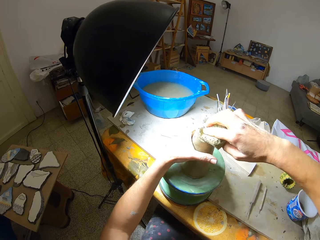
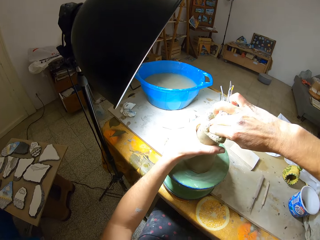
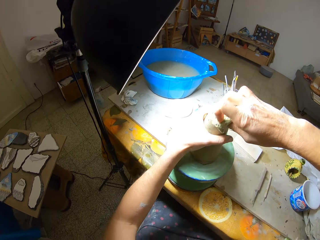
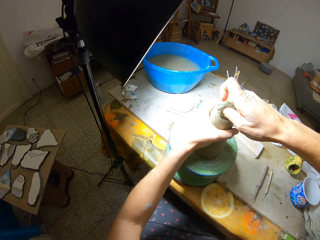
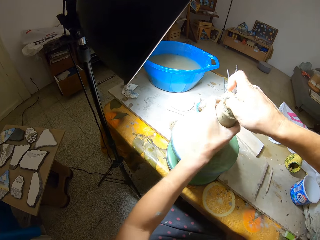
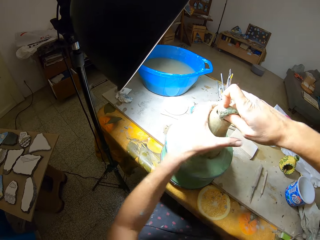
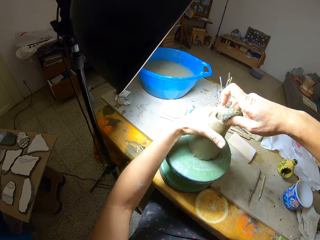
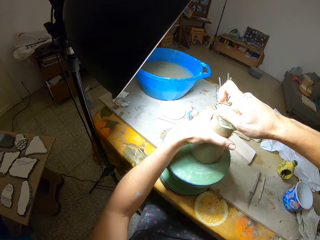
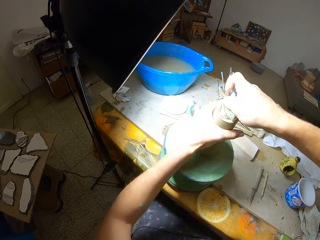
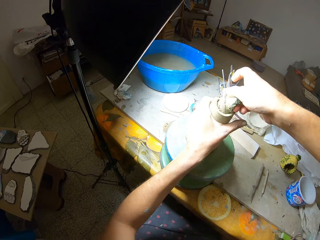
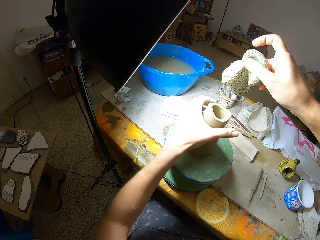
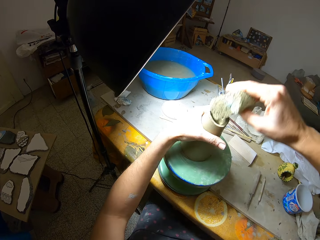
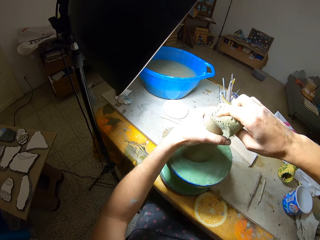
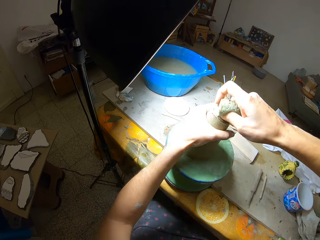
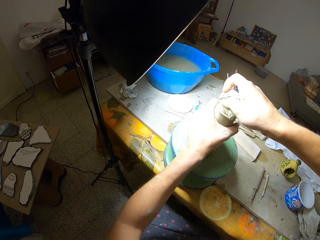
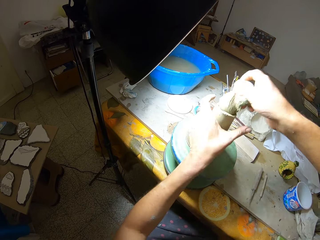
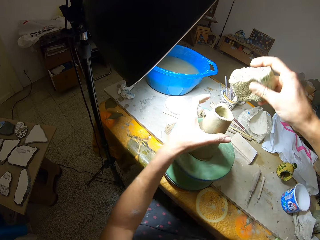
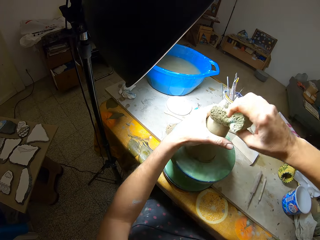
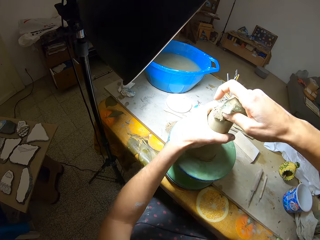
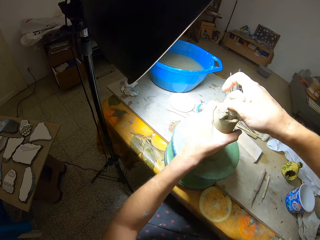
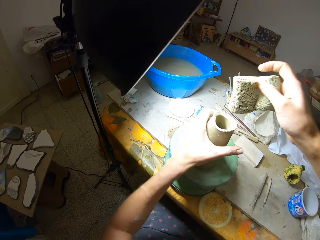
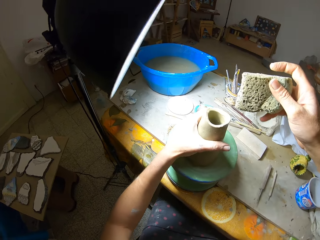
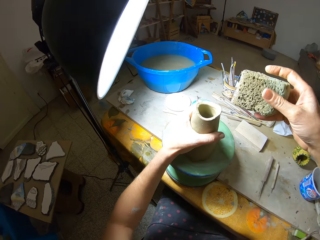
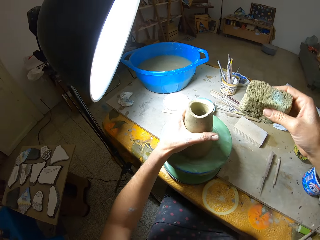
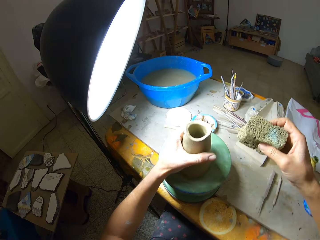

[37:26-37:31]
The camera wearer places the clay on the turntable wheel with his left hand. He cleans the clay with the foam in his right hand.

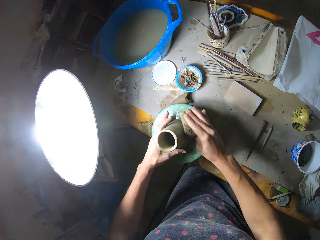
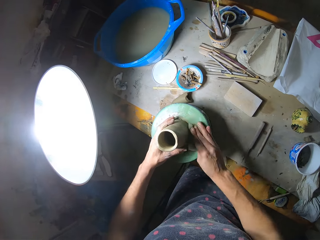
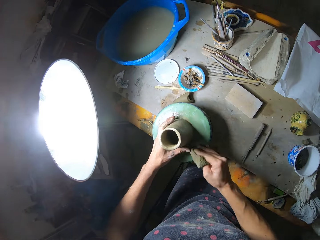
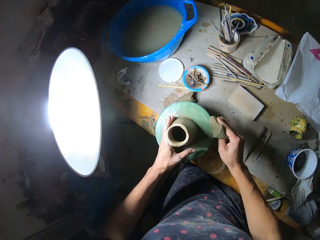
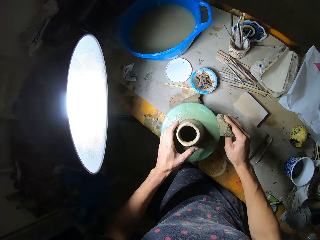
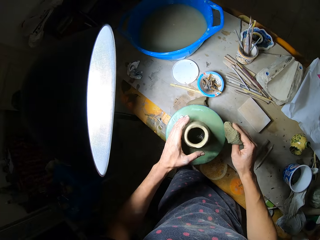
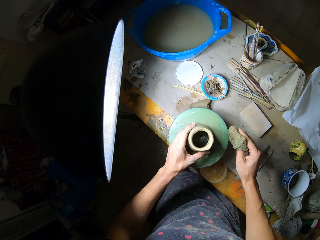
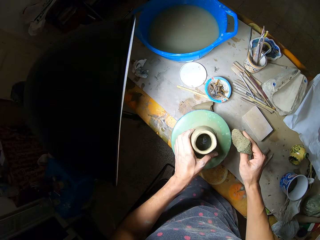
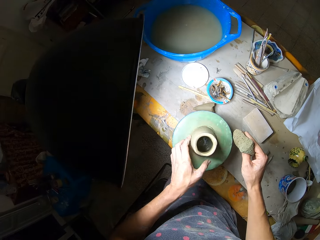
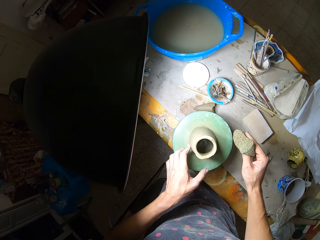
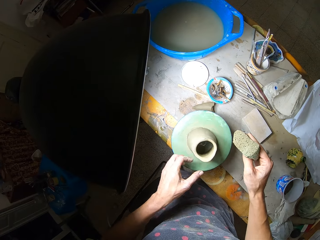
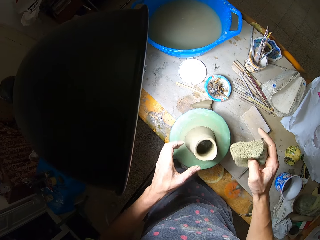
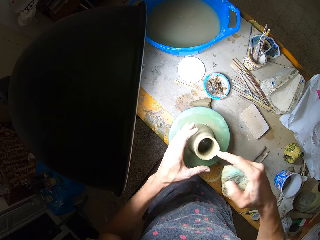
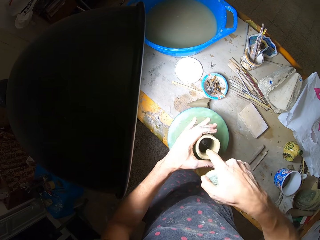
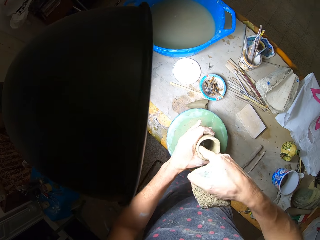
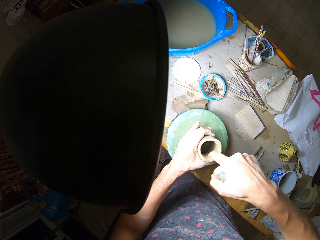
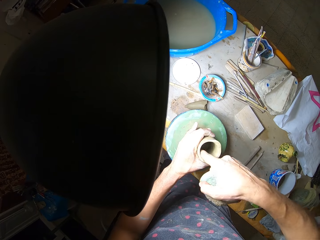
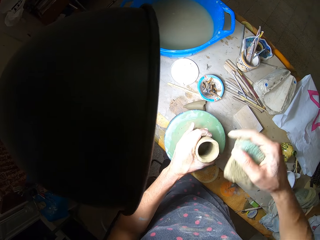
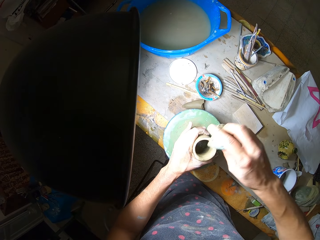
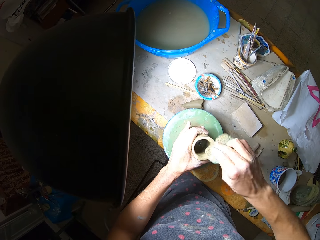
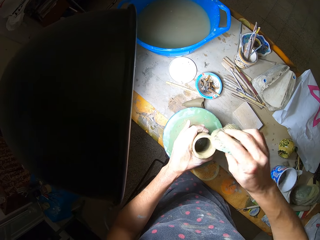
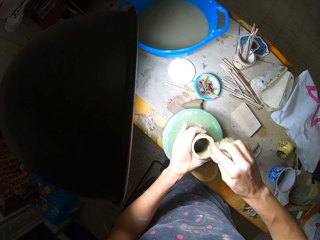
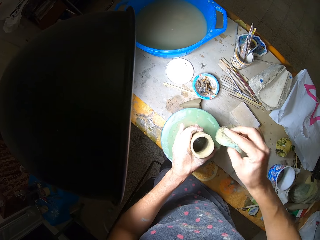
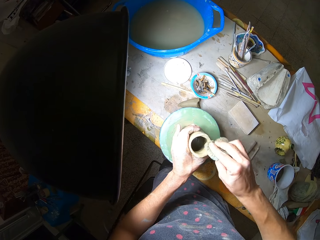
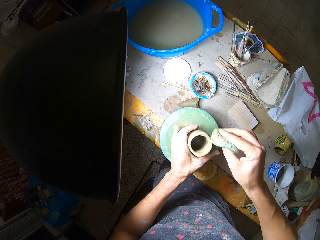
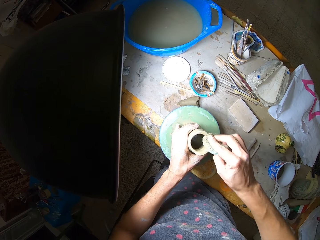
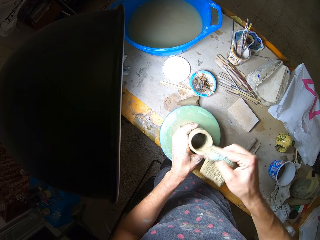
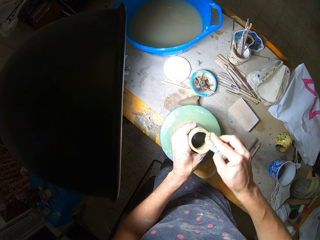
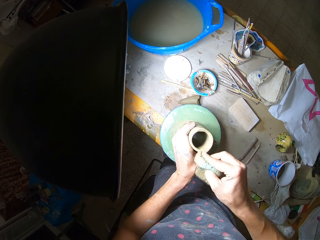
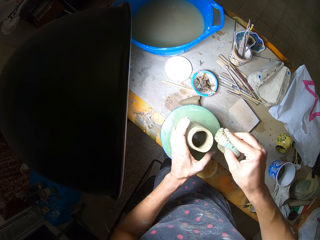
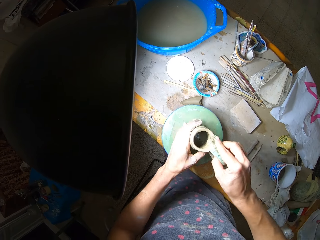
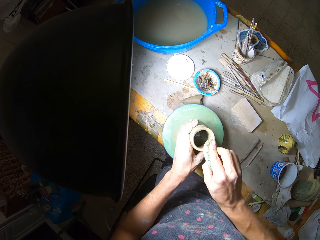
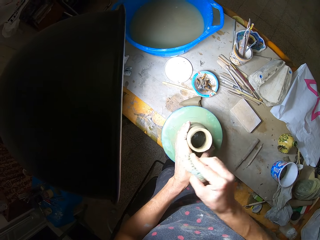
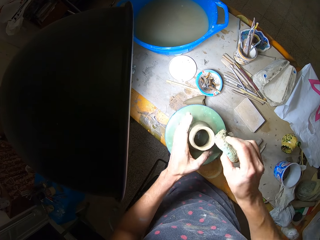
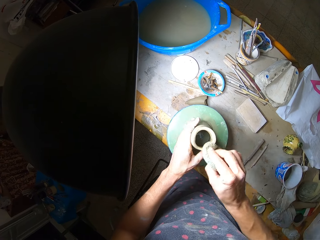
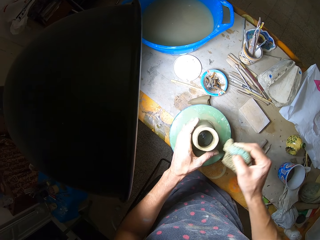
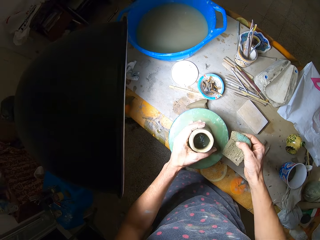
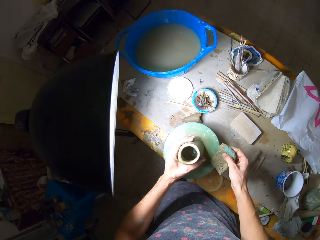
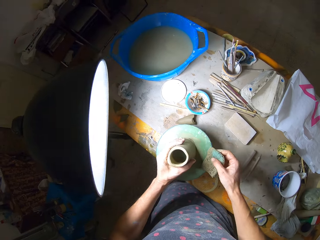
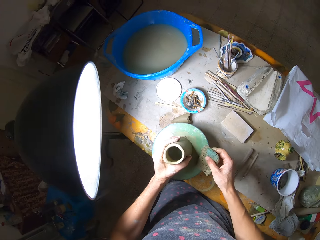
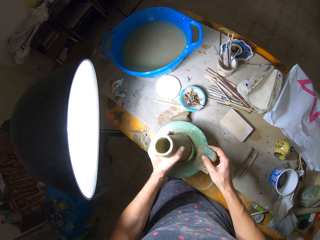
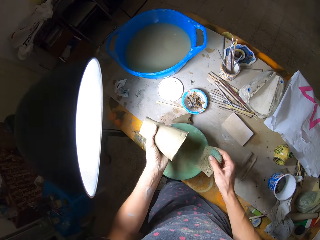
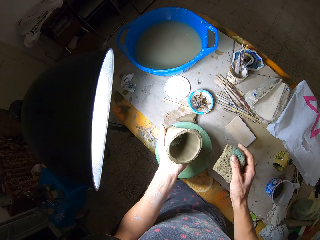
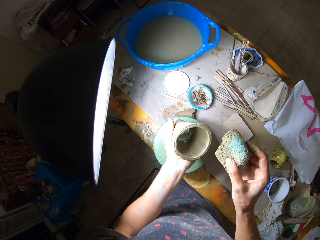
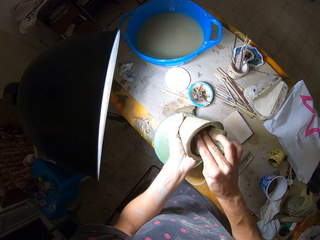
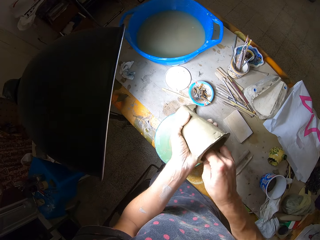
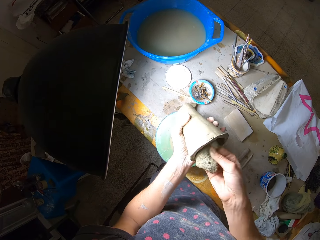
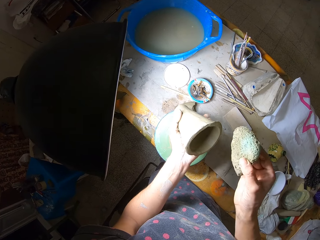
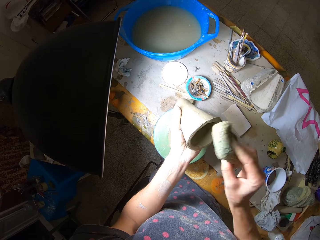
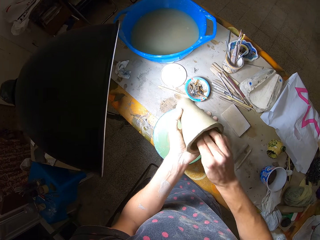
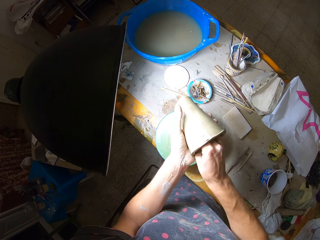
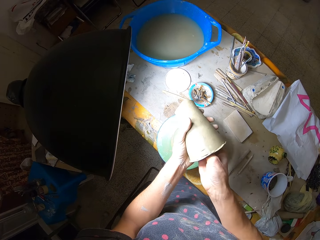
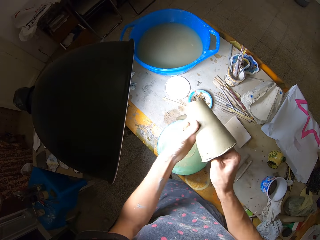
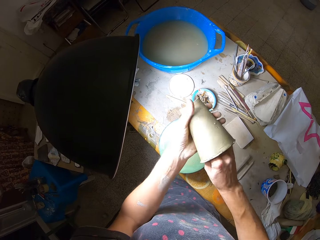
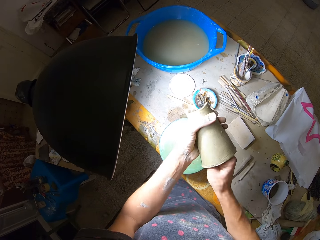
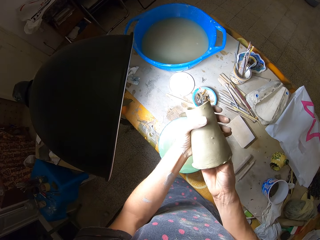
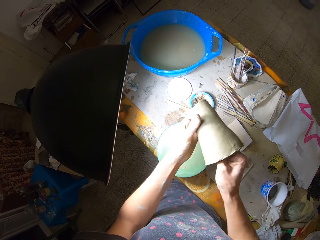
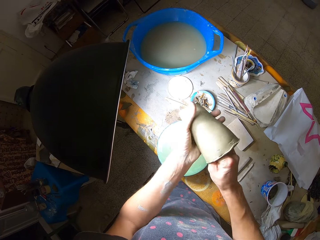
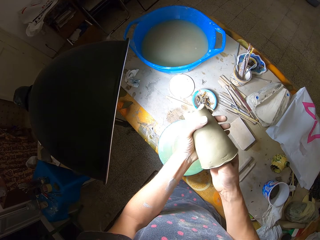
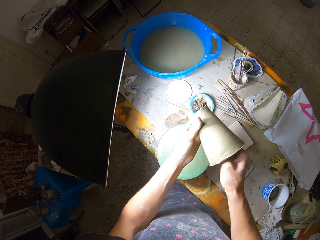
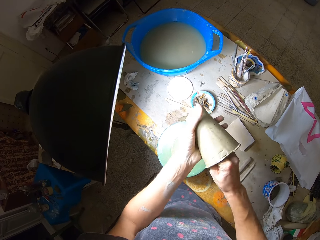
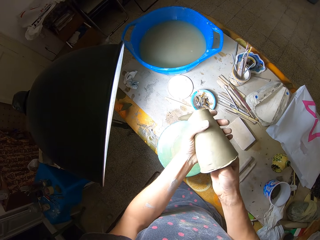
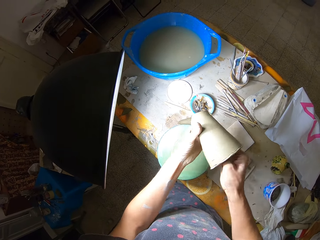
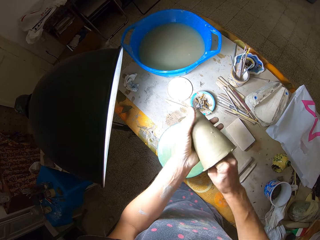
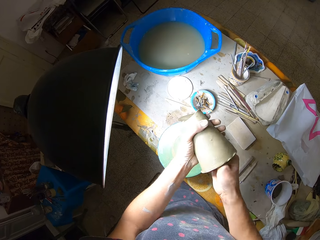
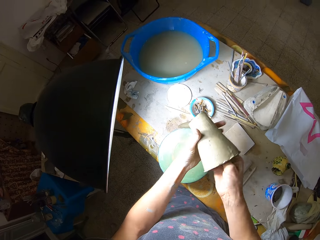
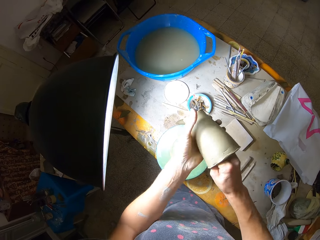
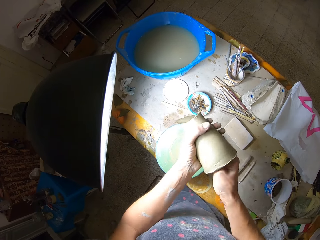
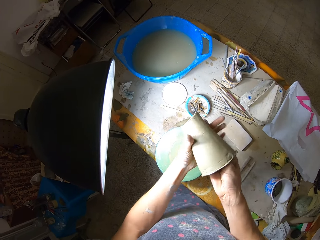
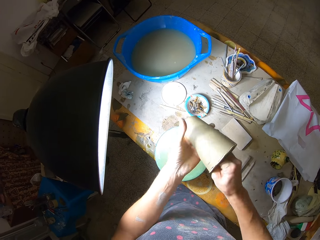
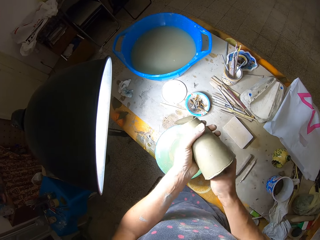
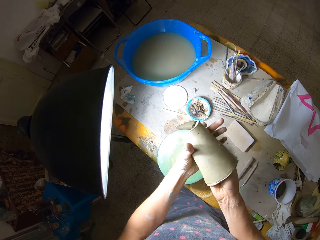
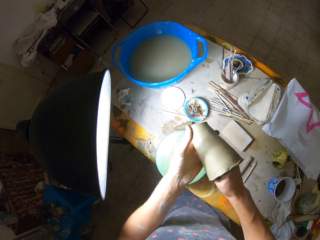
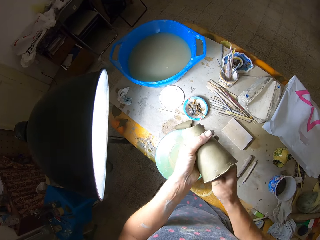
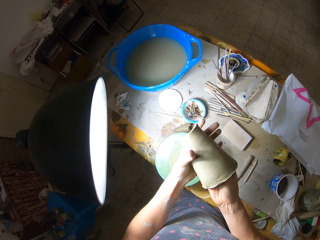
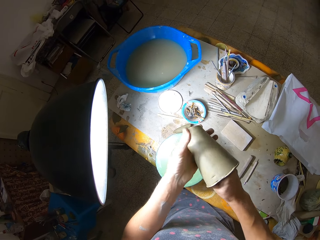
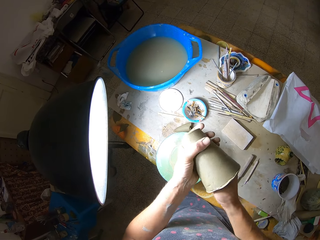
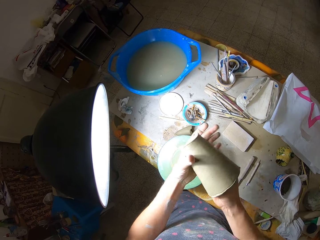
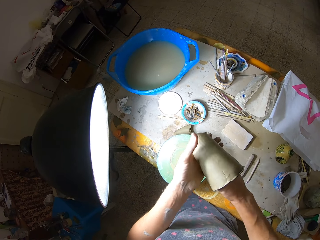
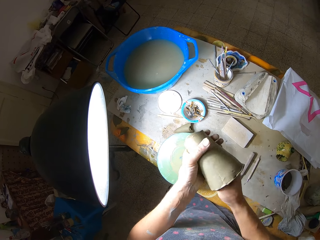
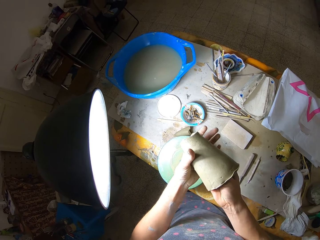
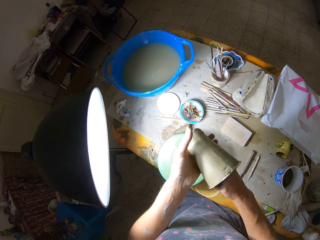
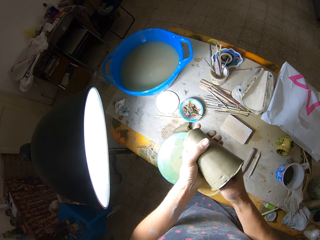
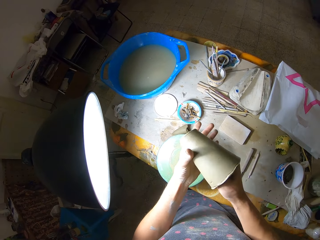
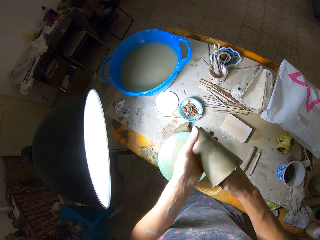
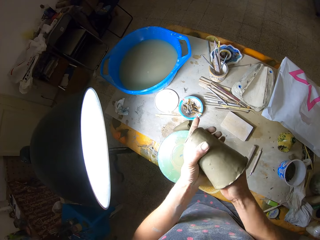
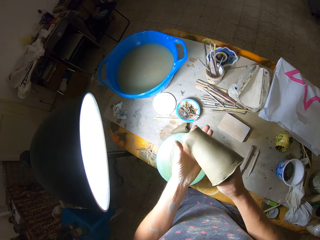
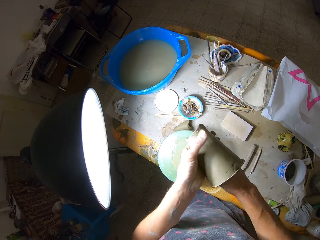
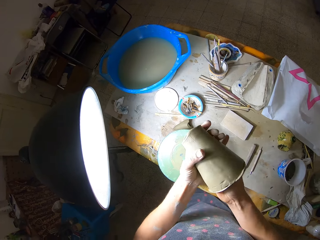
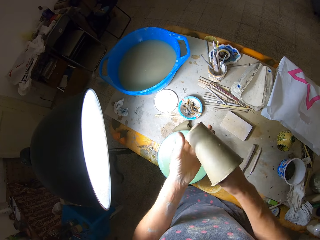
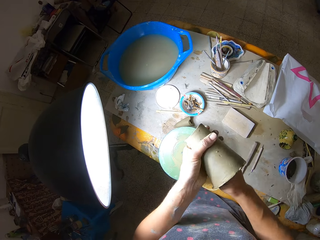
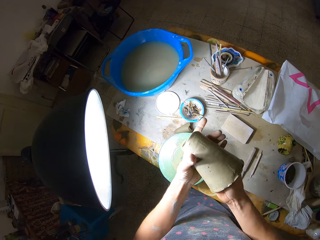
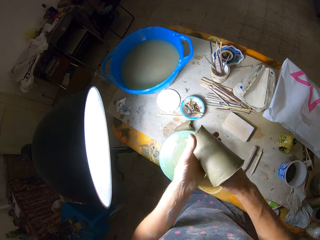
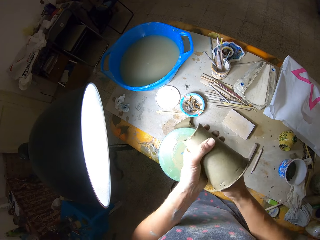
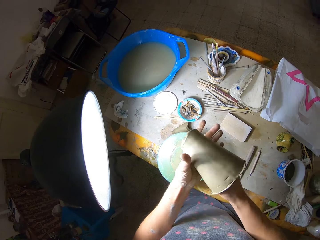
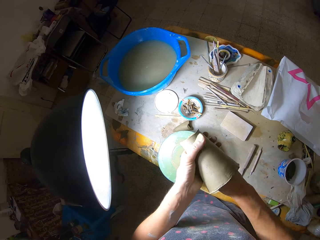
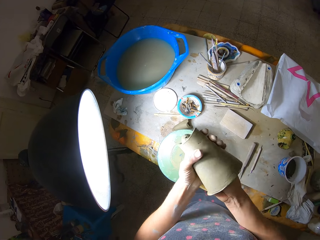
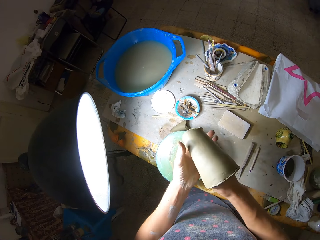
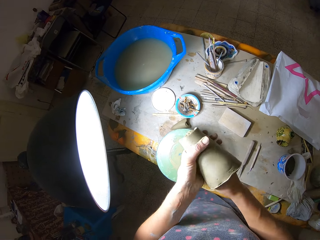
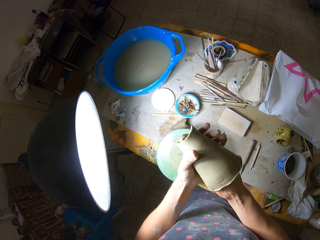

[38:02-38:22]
The camera wearer rolls the clay on the turntable wheel with his left hand. He molds the clay on the turntable wheel with both hands. He cleans the clay on the turntable wheel with the foam in his right hand. He takes the clay from the turntable wheel with his left hand. He cleans the clay with the foam in his right hand.
